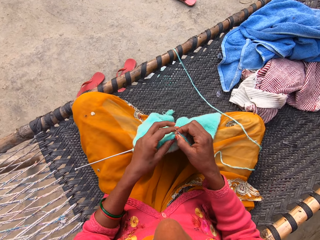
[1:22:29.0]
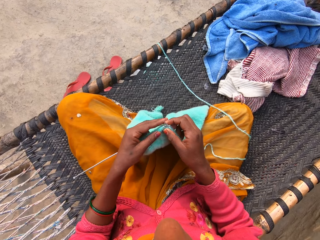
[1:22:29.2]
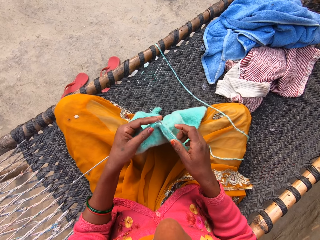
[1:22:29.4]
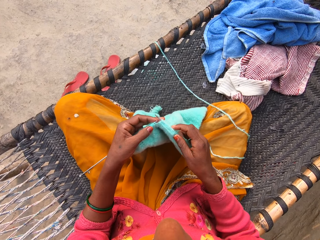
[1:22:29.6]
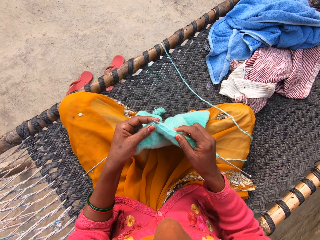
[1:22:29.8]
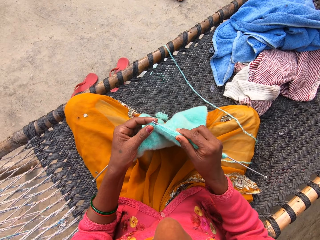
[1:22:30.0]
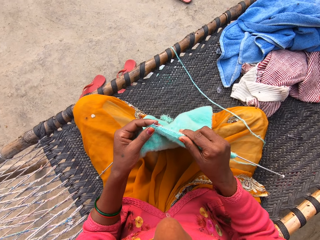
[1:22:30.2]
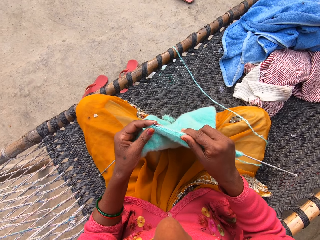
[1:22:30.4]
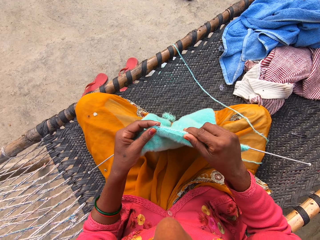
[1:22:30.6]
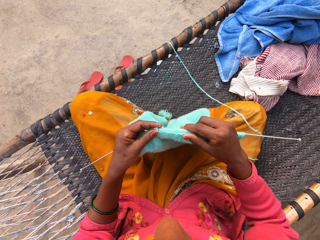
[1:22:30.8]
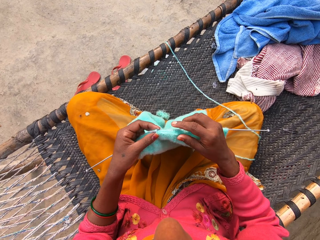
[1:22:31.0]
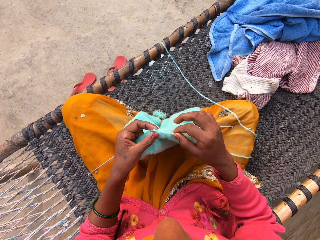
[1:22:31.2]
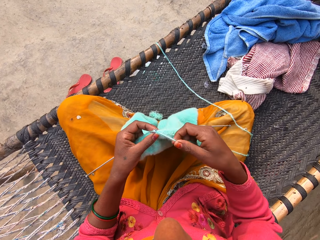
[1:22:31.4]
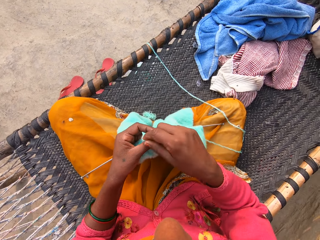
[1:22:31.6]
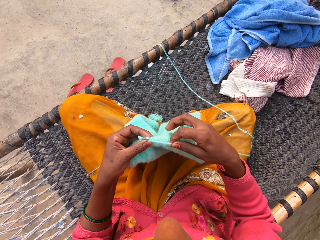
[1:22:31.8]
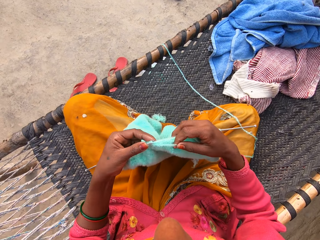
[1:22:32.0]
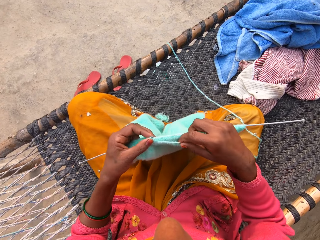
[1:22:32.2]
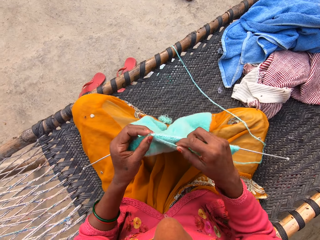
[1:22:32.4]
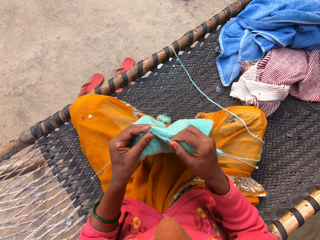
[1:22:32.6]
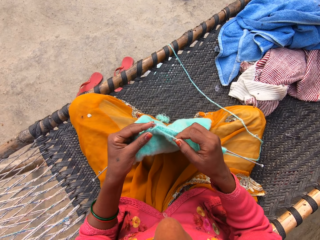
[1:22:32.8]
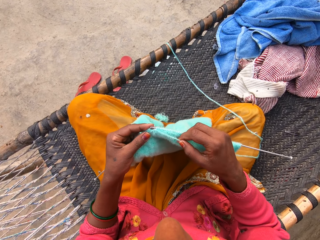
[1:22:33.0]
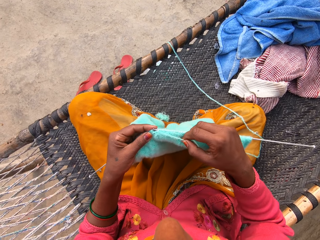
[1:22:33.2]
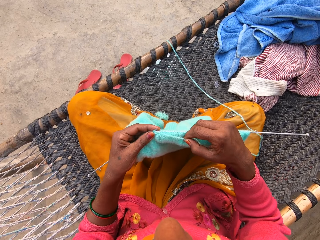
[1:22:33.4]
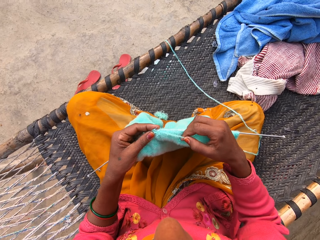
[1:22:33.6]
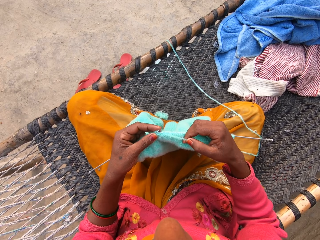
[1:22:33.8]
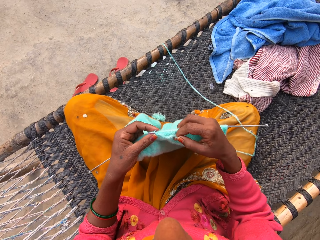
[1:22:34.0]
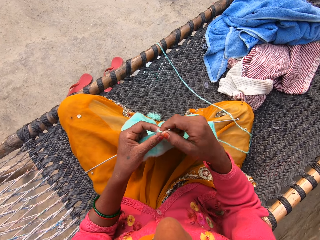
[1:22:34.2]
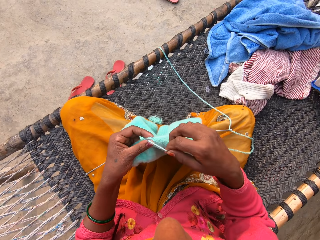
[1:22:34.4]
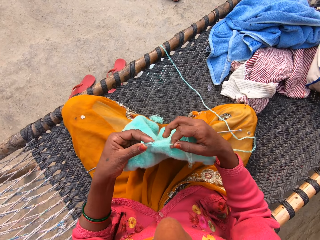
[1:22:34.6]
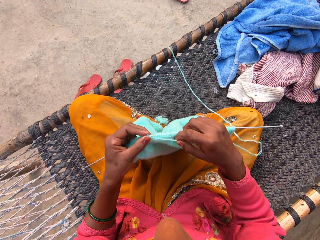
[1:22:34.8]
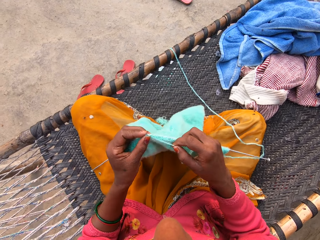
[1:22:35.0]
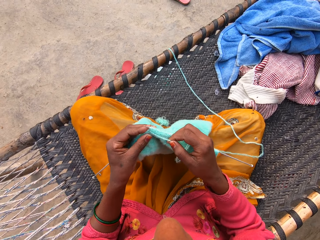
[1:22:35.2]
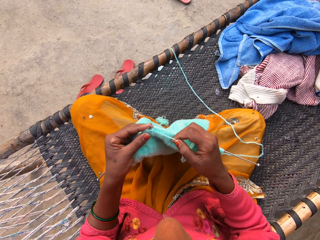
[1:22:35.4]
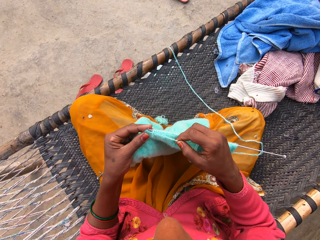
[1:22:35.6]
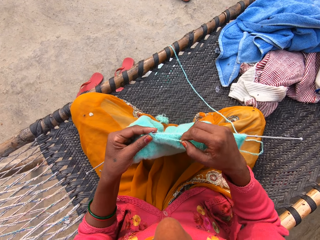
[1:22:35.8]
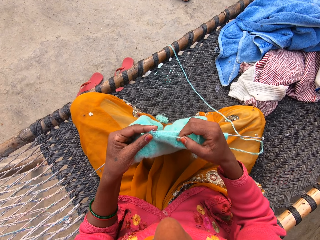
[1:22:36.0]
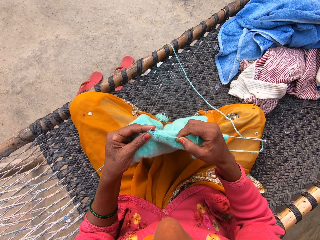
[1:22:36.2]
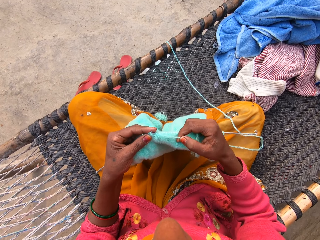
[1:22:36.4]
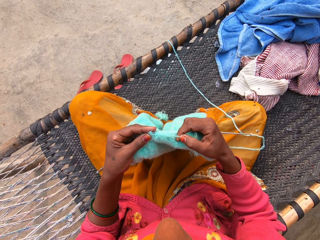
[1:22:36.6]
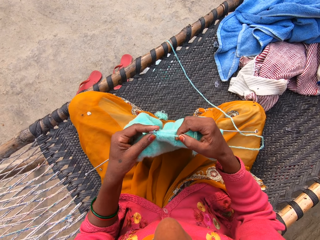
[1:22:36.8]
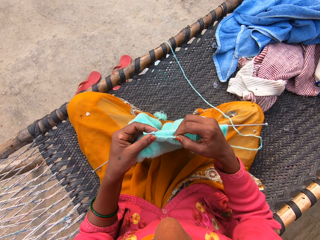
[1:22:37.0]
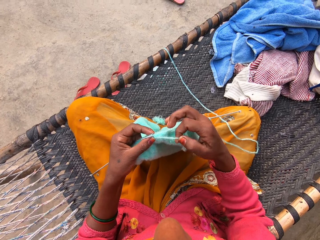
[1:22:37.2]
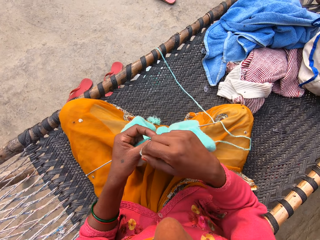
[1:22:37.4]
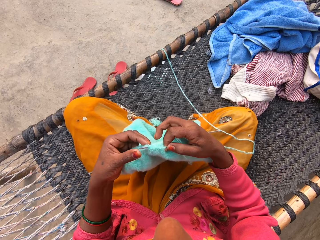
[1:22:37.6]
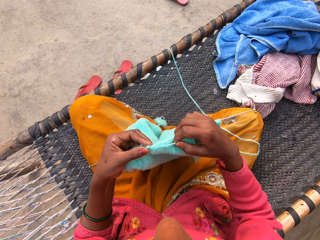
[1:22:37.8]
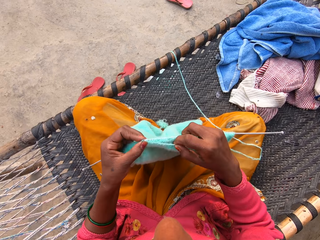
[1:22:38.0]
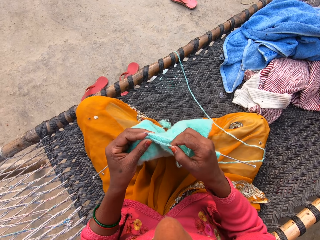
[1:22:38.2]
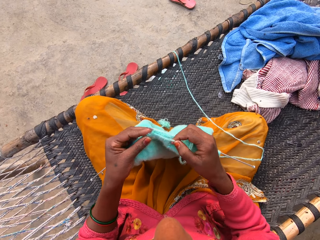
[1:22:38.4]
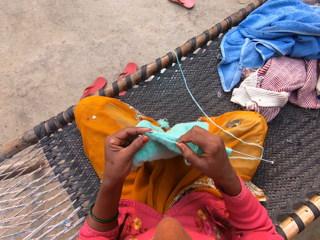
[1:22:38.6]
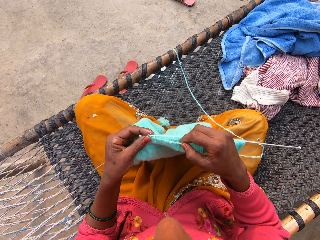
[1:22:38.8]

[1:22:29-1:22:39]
The camera wearer touches the fabric with her left hand. She knits the fabric with the knitting needle. She loops a yarn on the knitting needle. She knits the fabric with the knitting needle. She loops the yarn on the knitting needle. She knits the fabric with the knitting needle. She loops the yarn on the knitting needle. She knits the fabric with the knitting needle.

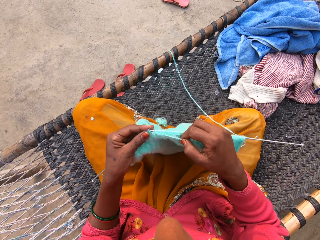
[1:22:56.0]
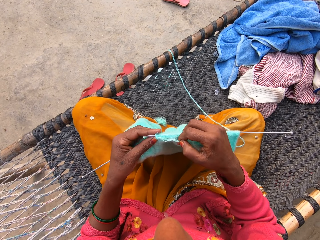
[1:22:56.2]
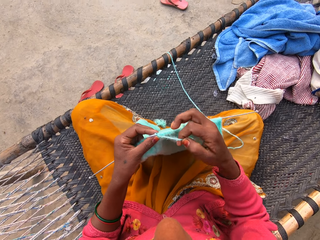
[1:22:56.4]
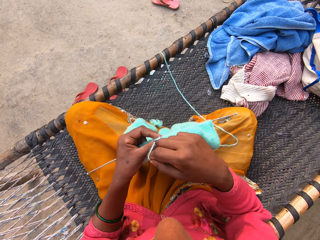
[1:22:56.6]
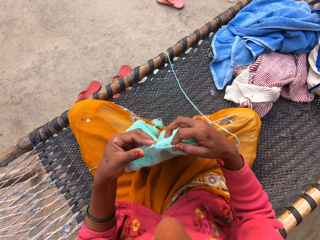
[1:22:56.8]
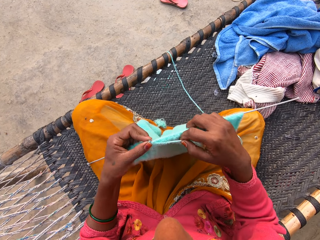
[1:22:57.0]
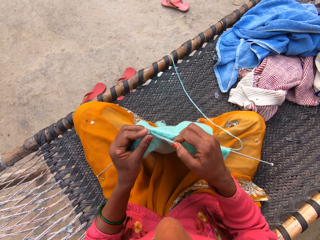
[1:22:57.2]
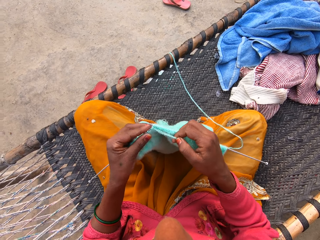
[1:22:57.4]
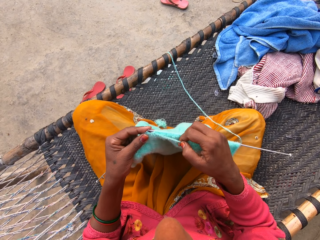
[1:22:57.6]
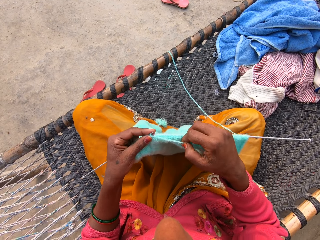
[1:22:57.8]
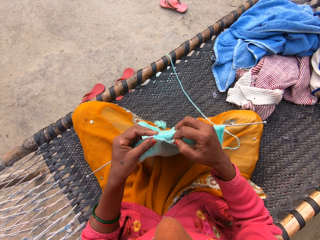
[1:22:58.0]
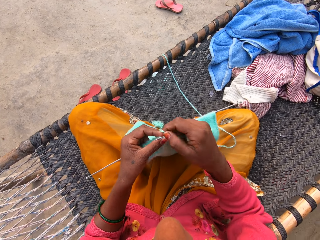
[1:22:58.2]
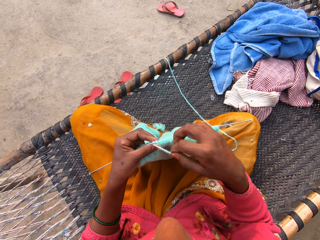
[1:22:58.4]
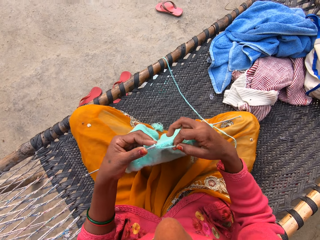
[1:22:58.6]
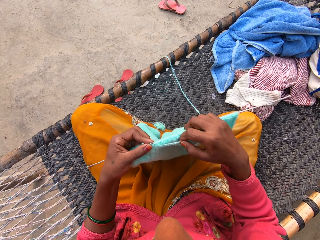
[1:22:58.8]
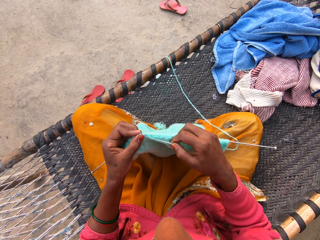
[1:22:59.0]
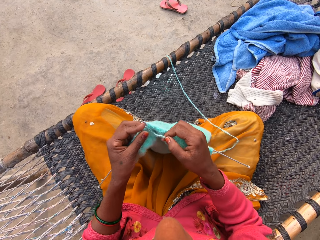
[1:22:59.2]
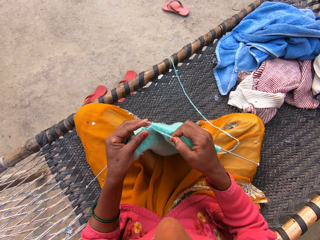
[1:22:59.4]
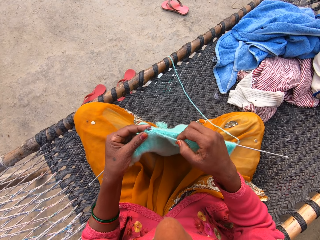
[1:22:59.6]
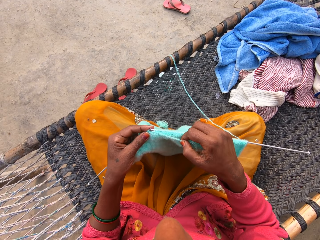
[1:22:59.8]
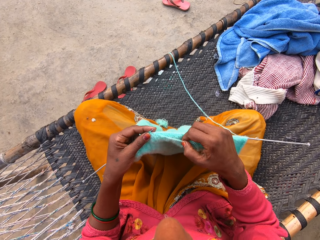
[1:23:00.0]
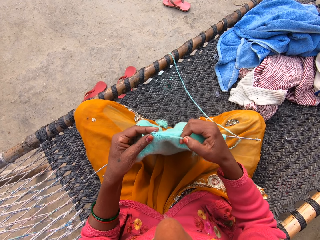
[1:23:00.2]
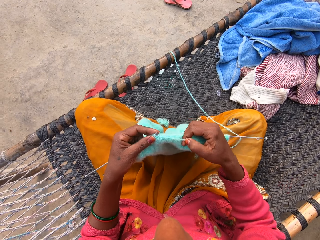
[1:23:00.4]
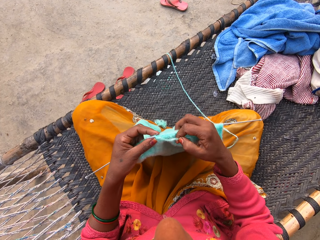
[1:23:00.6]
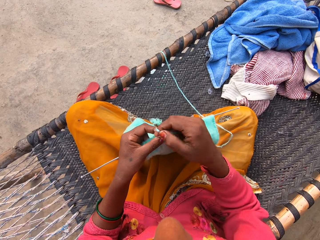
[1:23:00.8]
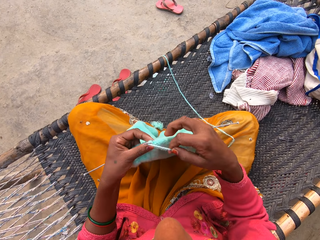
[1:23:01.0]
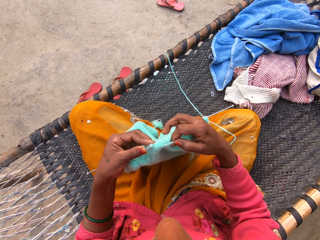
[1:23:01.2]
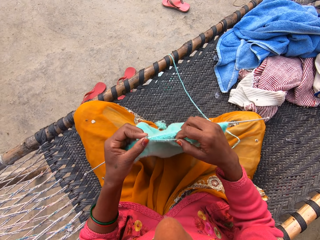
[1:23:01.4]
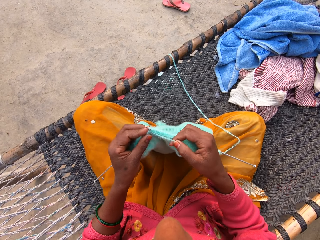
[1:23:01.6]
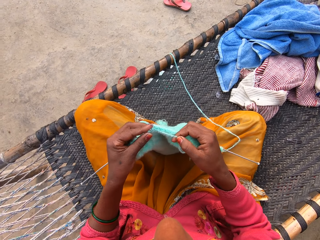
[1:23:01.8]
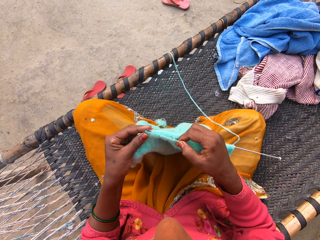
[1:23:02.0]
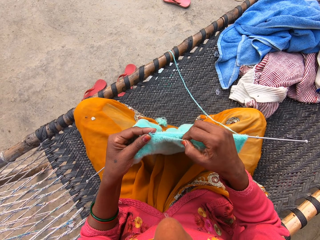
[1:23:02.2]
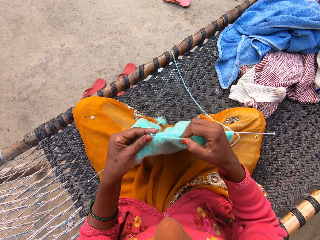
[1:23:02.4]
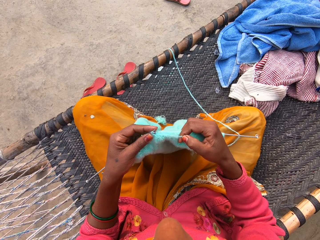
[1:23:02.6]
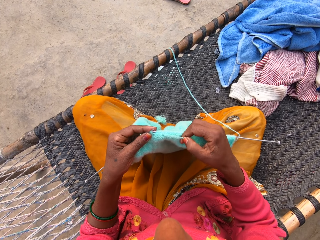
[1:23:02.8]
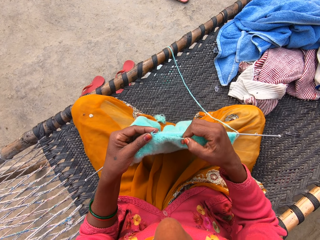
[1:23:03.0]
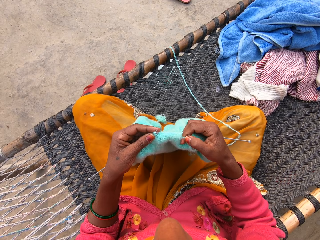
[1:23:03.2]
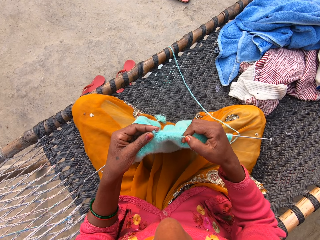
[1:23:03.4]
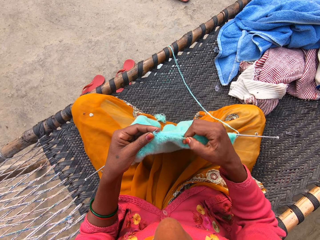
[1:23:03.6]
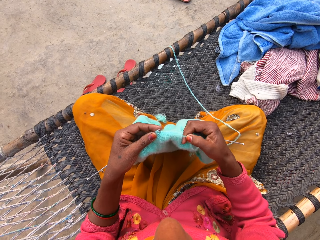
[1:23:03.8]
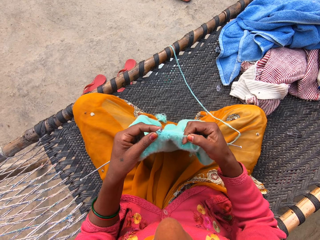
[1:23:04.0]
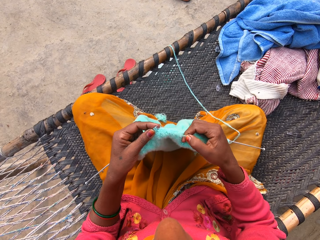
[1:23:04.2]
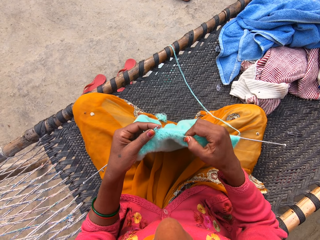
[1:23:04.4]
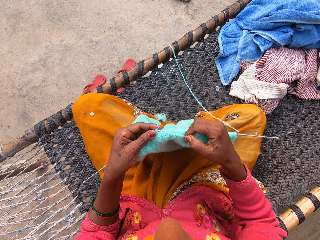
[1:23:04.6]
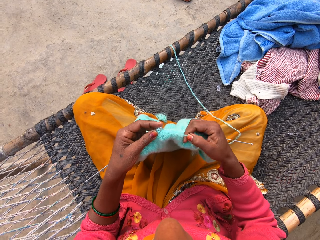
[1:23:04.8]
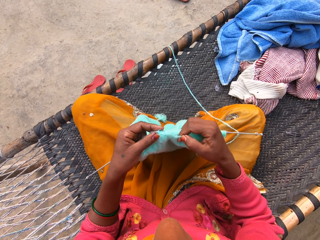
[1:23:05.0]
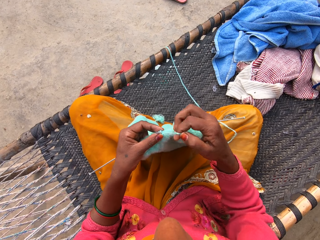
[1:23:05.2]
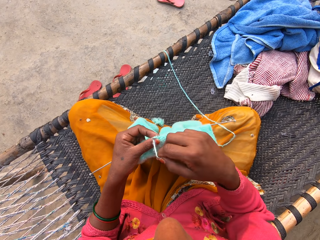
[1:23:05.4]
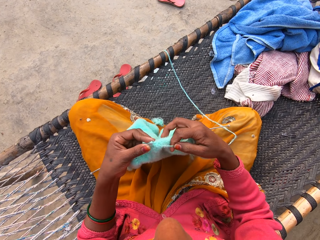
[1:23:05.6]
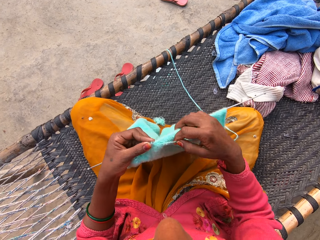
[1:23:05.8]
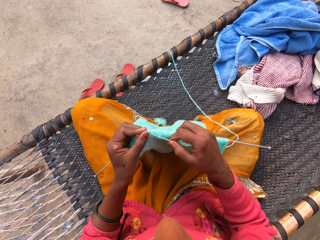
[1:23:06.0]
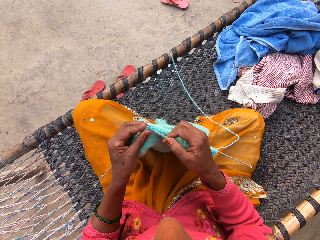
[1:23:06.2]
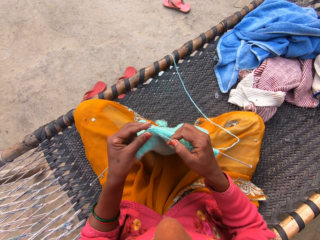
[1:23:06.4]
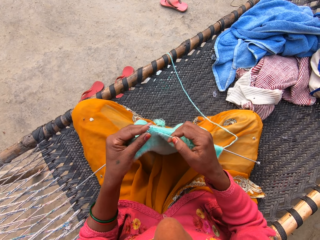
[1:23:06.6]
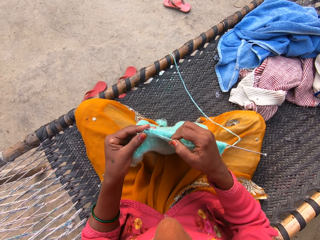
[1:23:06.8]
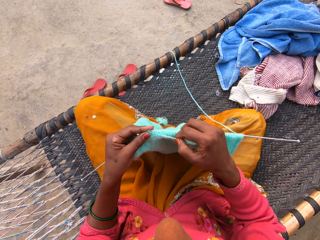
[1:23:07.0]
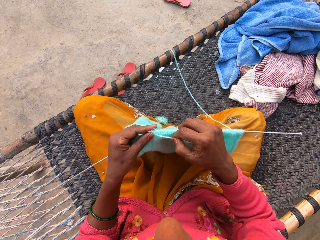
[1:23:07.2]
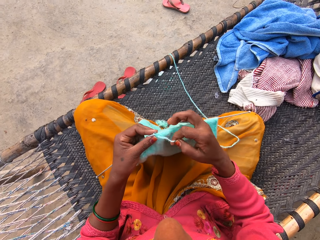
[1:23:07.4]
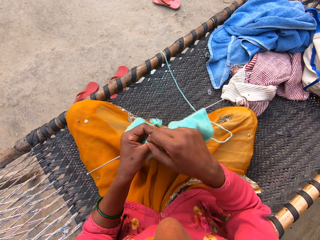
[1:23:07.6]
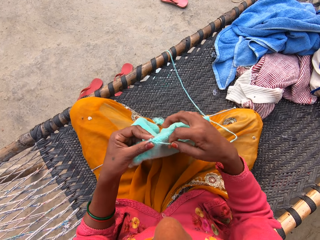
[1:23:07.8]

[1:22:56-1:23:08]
The camera wearer knits a fabric with the knitting needle. They loop a yarn on the knitting needle. They knit the fabric with the knitting needle. They loop the yarn on the knitting needle. They knit the fabric with the knitting needle. They loop the yarn on the knitting needle. They knit the fabric with the knitting needle. They loop the yarn on the knitting needle. They knit the fabric with the knitting needle.
